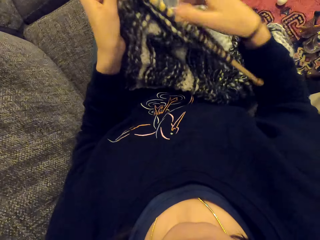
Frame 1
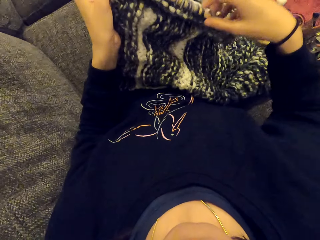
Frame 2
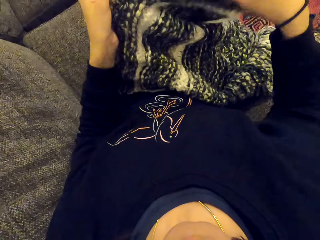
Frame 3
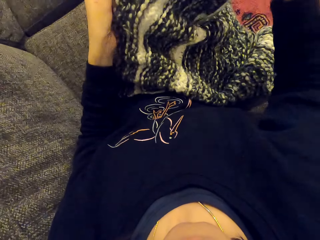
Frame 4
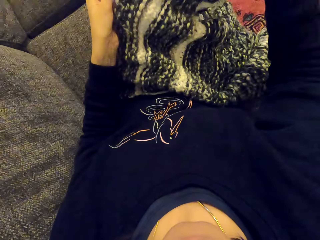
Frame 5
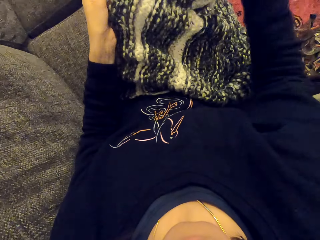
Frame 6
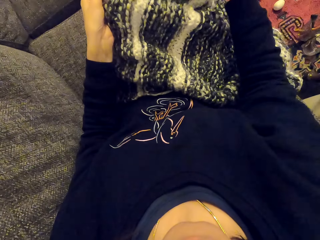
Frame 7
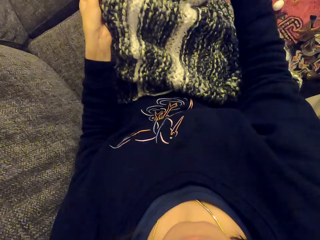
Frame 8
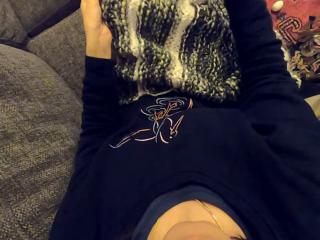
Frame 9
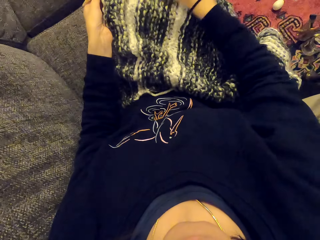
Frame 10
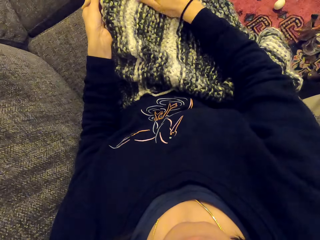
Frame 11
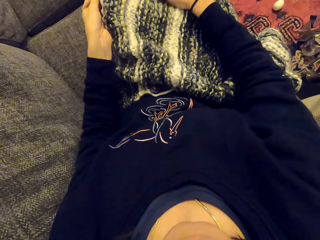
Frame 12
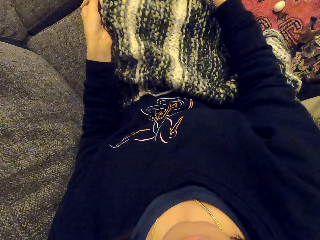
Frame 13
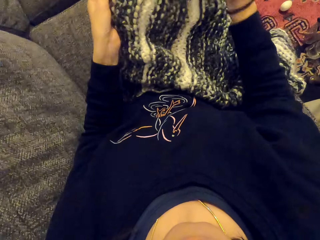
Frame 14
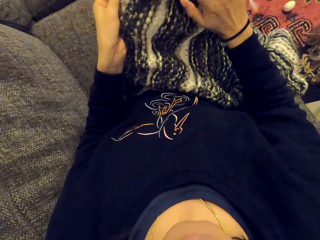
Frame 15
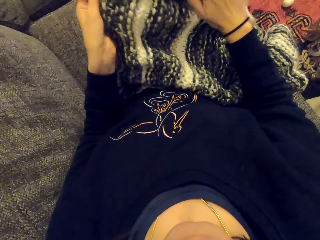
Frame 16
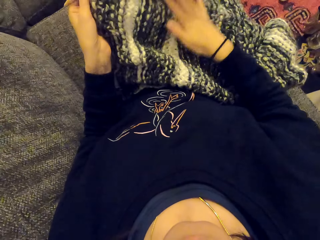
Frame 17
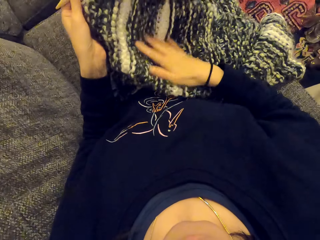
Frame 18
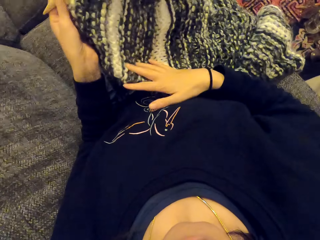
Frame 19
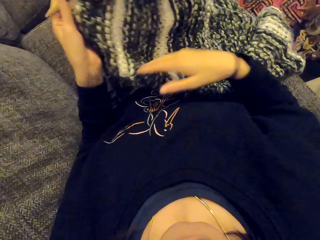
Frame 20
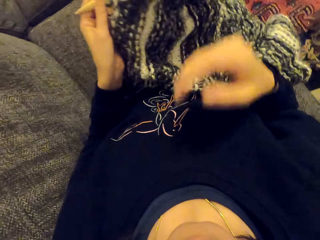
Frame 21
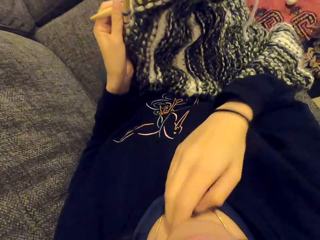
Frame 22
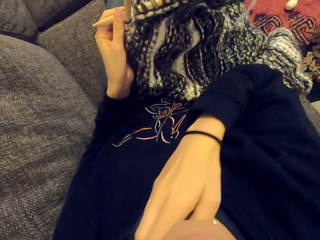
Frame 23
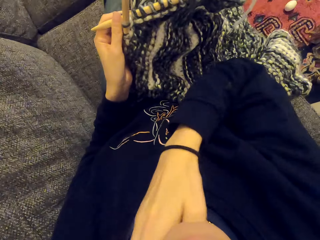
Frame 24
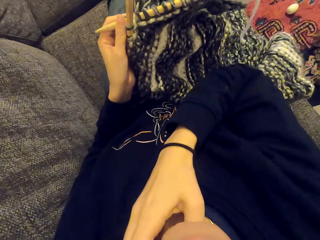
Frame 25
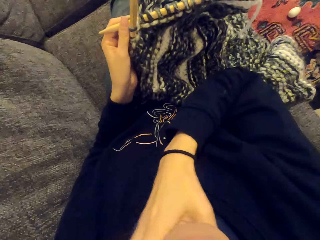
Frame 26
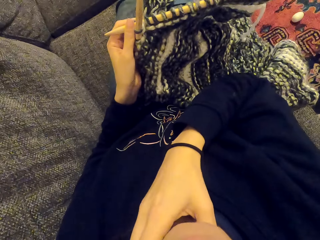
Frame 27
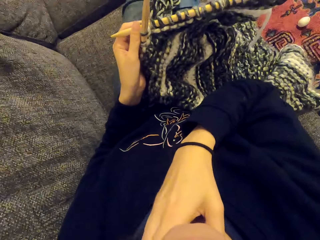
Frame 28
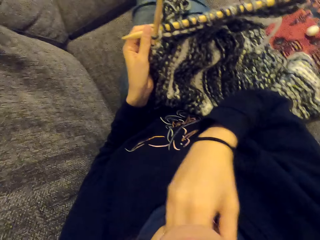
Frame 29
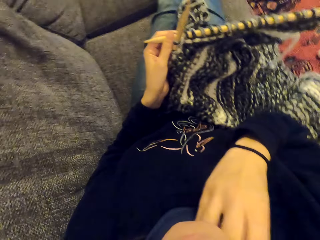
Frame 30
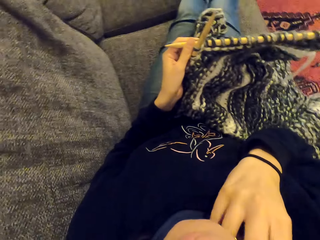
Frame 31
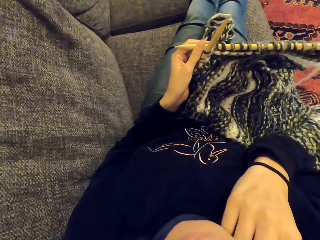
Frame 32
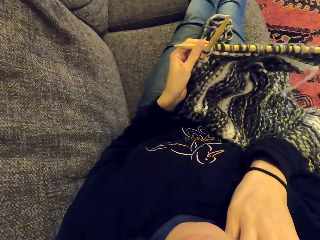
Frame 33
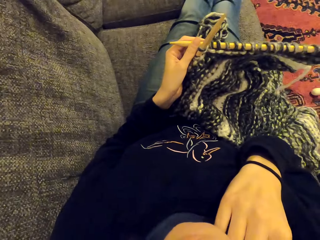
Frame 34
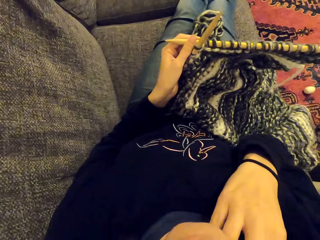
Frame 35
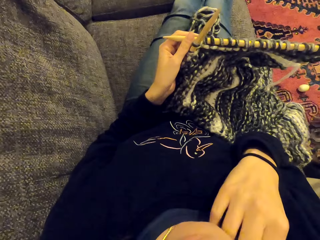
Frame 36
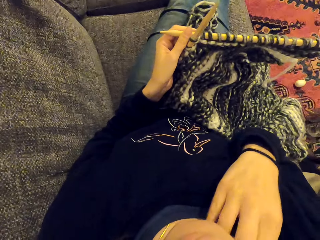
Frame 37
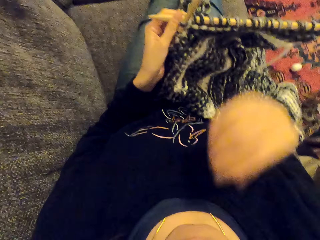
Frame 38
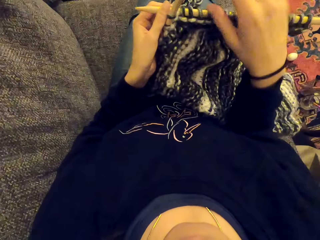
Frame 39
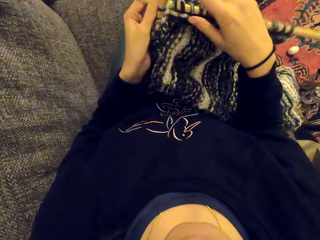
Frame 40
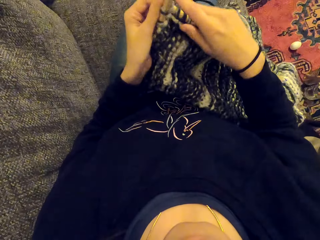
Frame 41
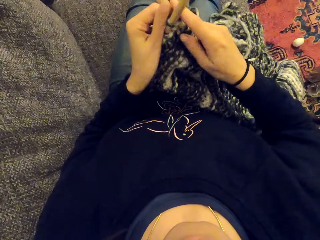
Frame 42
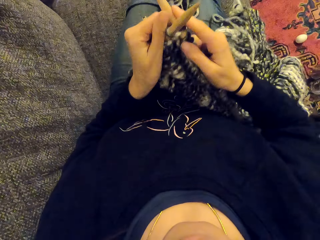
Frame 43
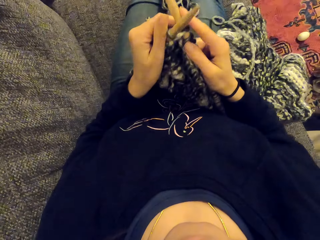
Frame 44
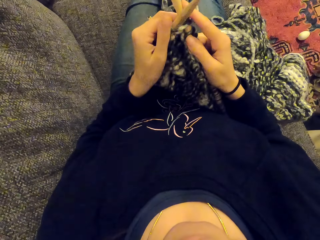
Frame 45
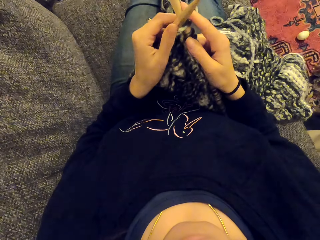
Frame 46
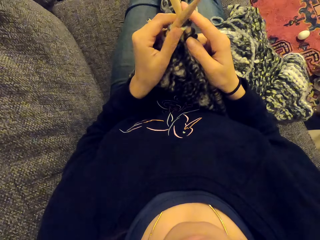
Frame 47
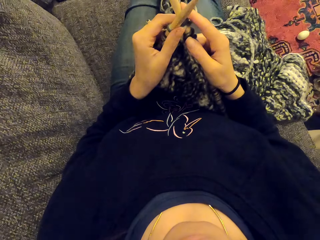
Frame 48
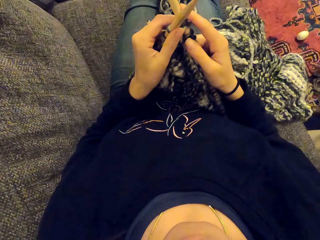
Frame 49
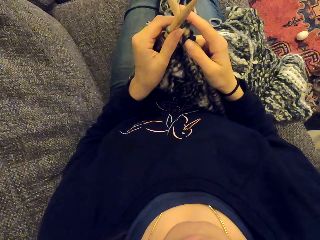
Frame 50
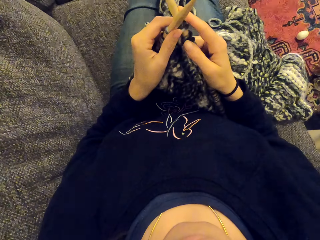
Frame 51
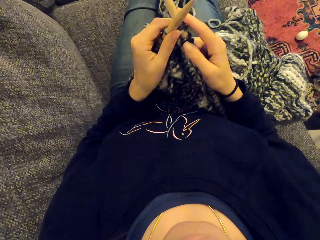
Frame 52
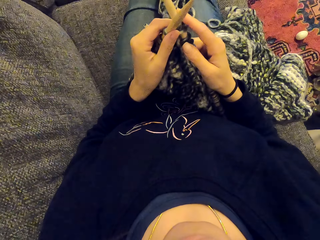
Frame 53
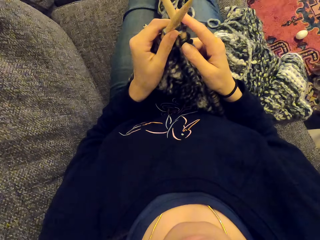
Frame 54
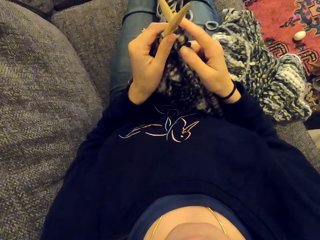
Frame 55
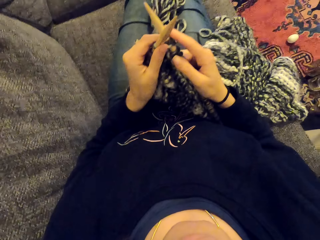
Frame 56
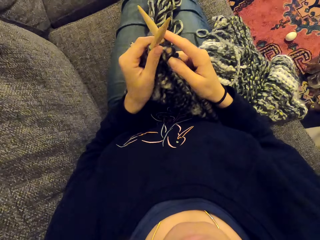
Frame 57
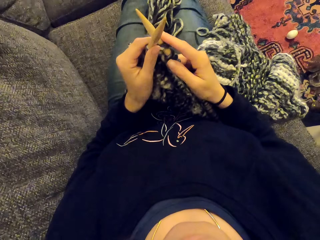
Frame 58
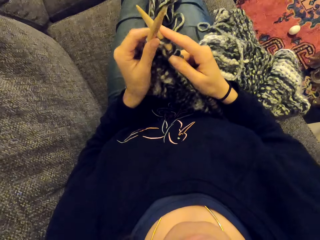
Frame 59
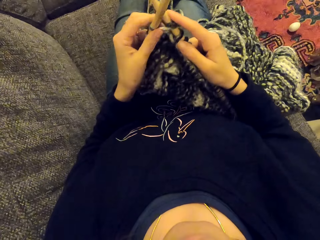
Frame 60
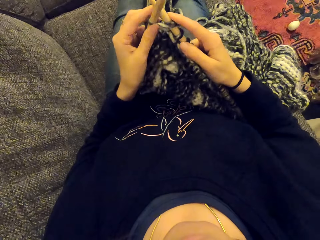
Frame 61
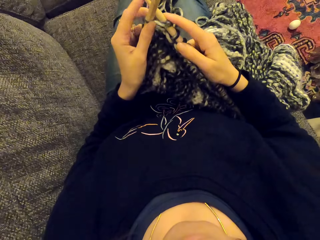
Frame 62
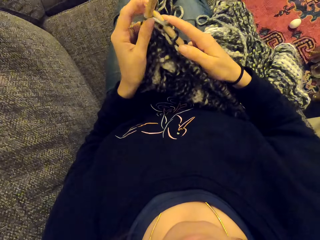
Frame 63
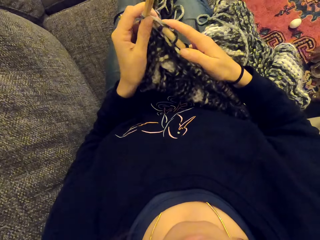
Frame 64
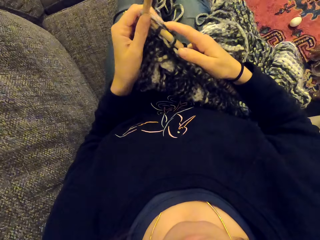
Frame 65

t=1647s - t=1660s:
The camera wearer holds the fabric. They turn the piece of cloth. They touch their neck. They scratch their neck. They look at the piece of cloth.

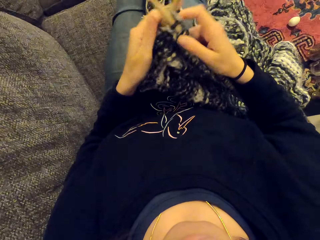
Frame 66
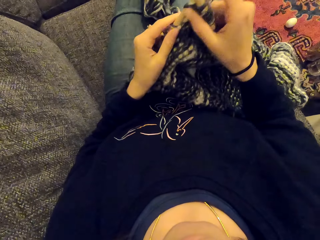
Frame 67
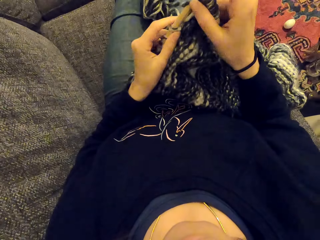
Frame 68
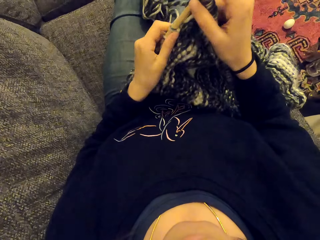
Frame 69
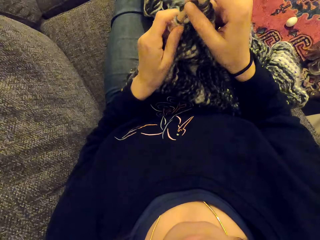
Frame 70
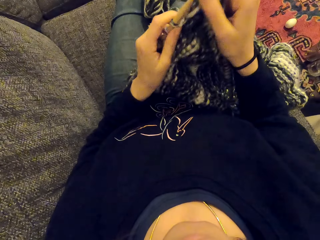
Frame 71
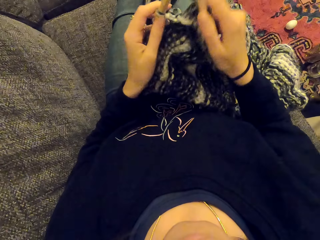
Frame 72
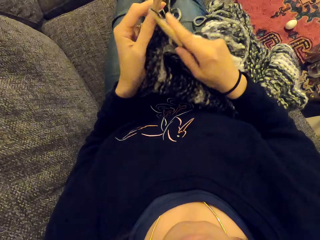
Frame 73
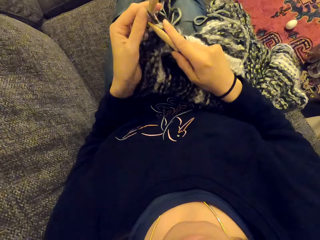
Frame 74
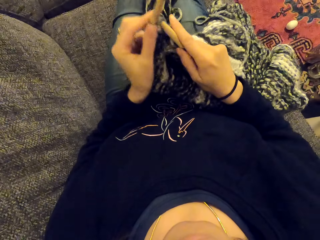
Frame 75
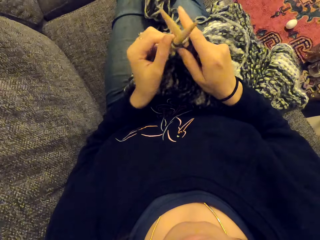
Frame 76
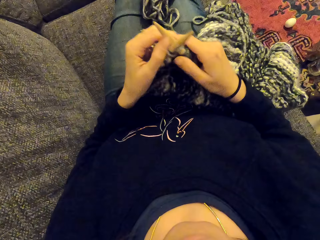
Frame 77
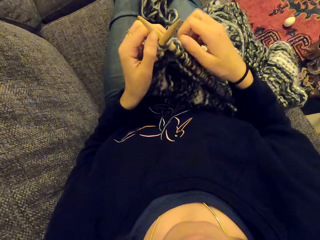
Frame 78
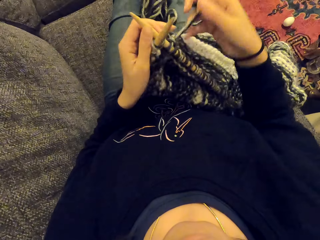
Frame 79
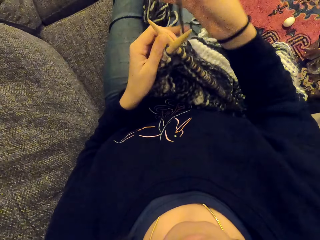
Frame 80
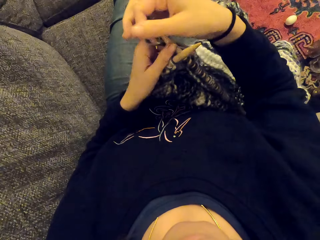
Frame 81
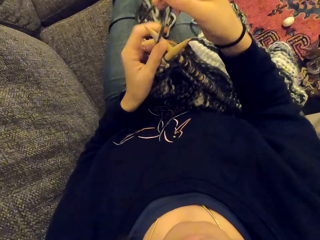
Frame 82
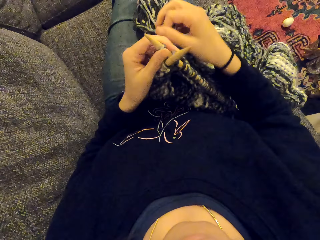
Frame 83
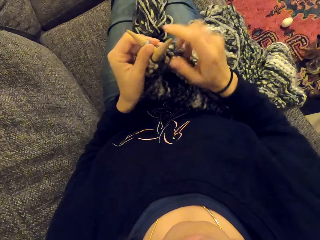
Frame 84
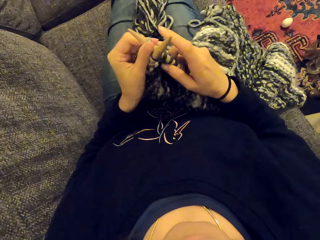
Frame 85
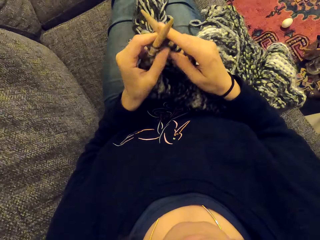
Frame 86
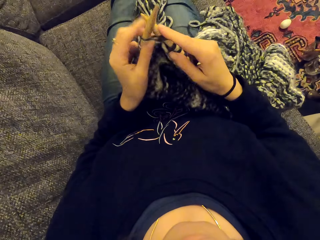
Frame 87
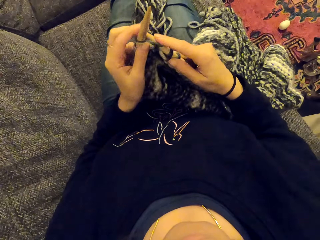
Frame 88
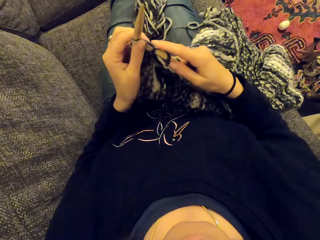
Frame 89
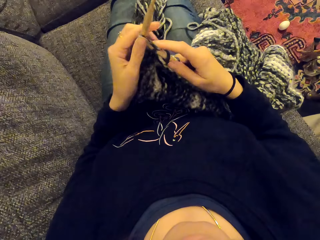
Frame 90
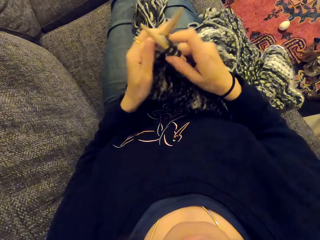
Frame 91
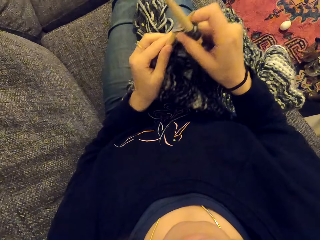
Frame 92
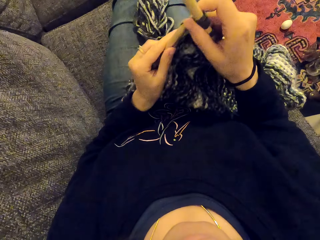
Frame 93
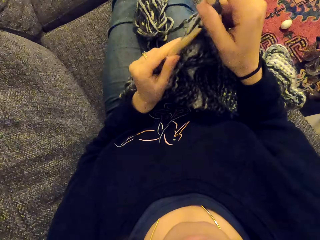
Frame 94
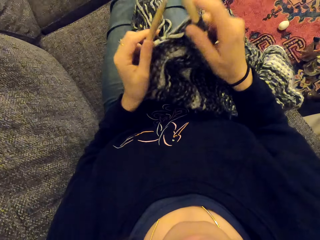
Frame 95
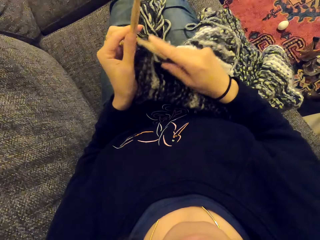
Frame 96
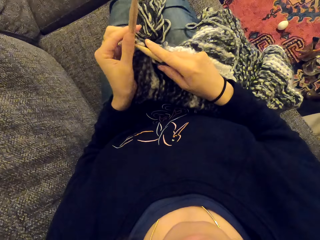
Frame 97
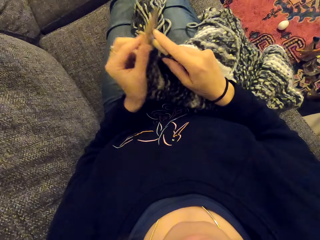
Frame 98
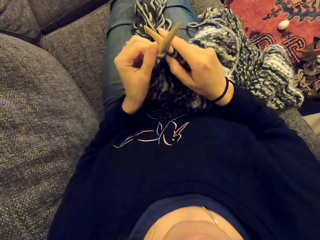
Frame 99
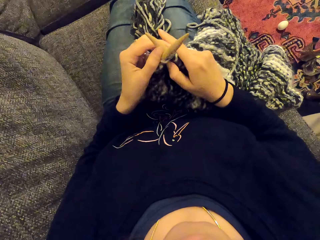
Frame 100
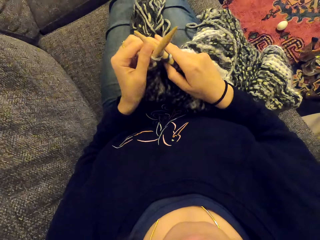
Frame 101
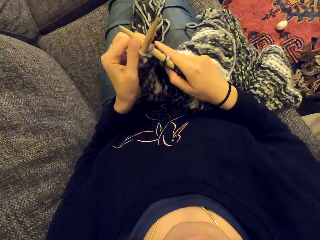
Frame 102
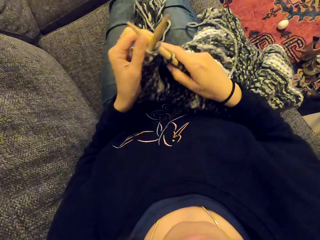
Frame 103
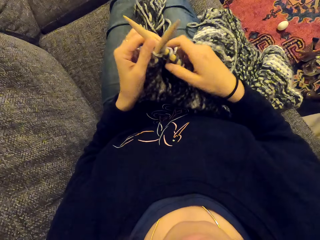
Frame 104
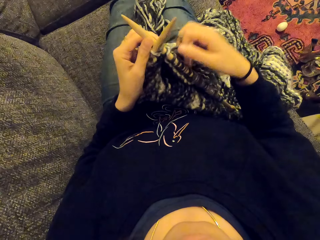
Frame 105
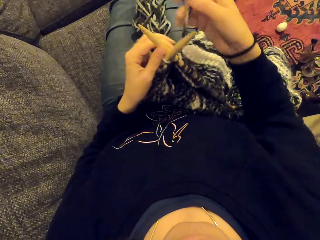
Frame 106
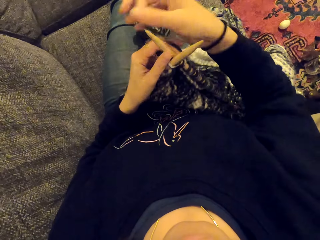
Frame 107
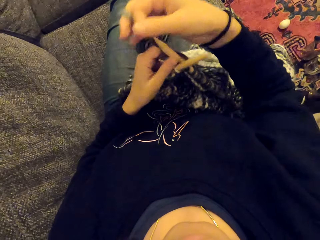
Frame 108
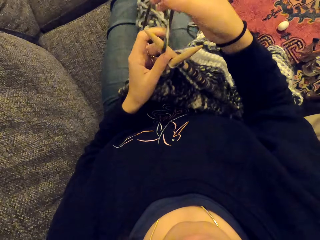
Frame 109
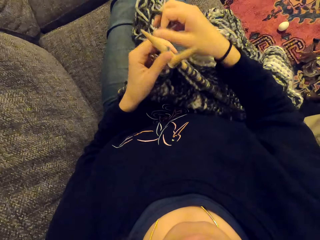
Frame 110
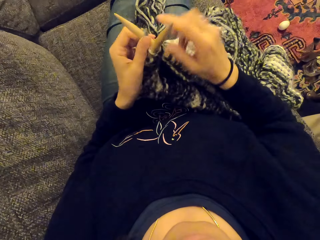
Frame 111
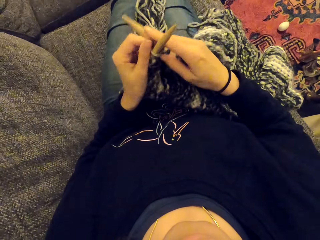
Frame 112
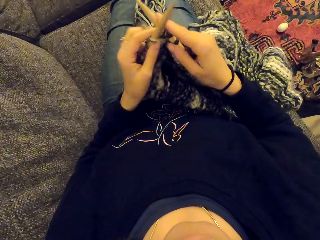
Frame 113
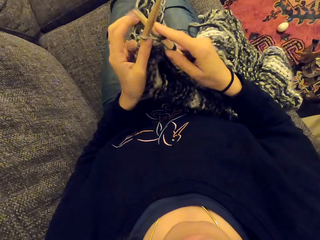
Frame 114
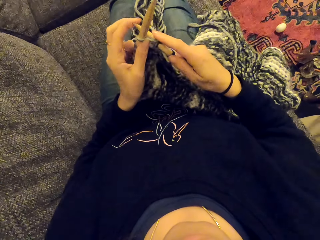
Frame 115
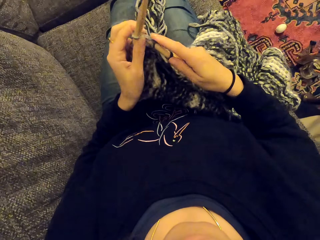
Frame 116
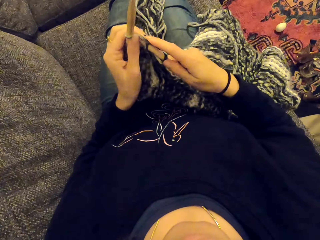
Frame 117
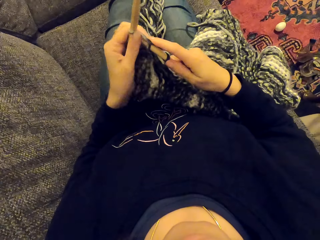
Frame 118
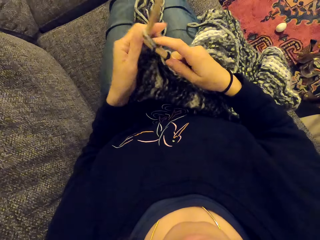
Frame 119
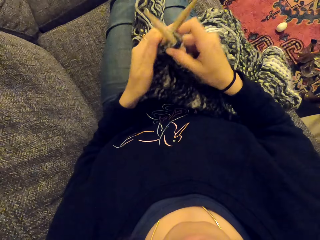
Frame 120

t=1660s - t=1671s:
The camera wearer sews the piece of cloth. They knit the fabric.
